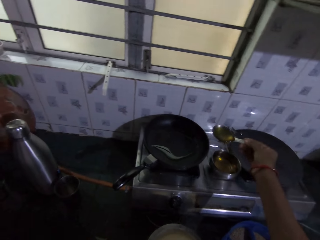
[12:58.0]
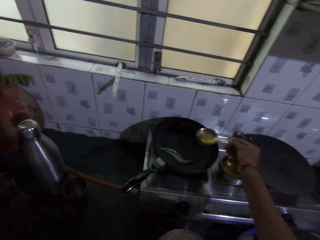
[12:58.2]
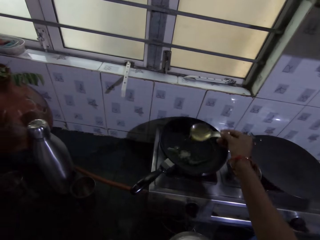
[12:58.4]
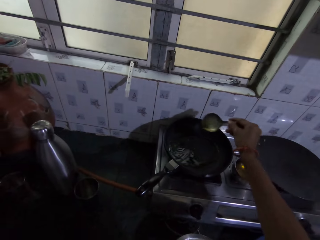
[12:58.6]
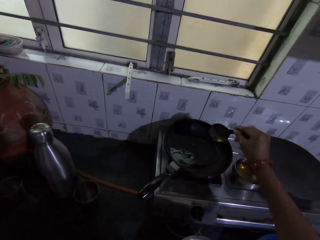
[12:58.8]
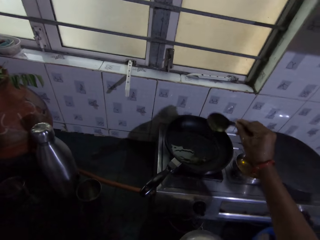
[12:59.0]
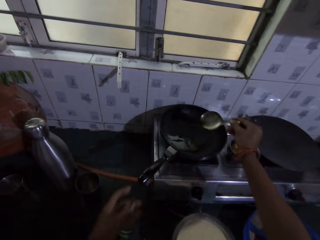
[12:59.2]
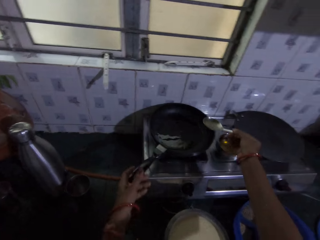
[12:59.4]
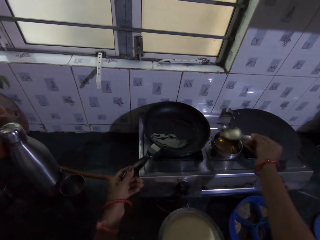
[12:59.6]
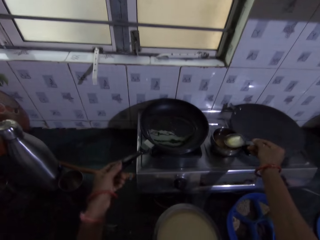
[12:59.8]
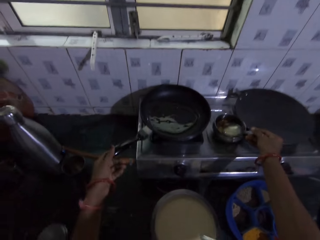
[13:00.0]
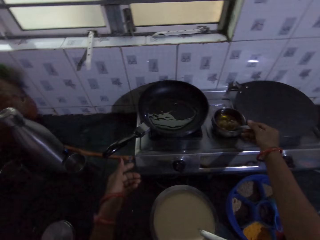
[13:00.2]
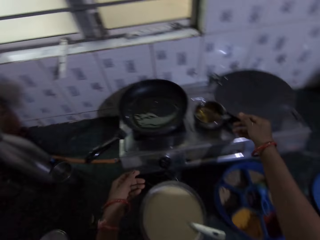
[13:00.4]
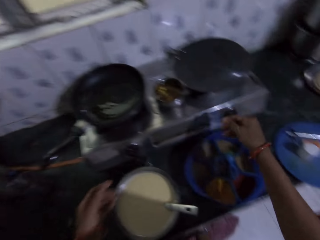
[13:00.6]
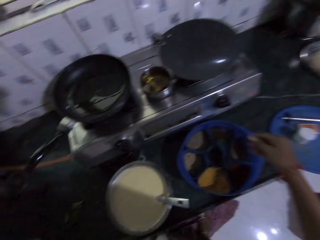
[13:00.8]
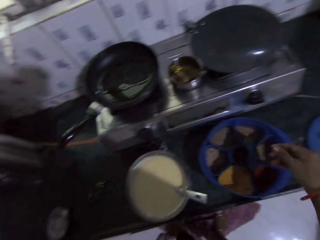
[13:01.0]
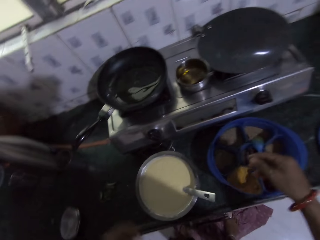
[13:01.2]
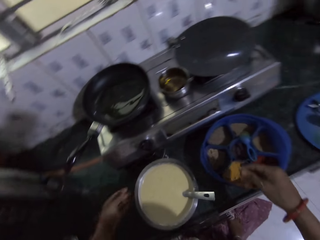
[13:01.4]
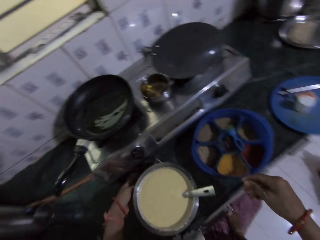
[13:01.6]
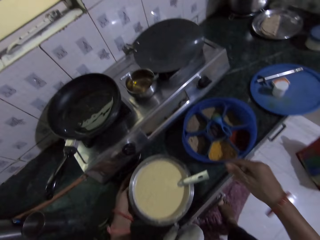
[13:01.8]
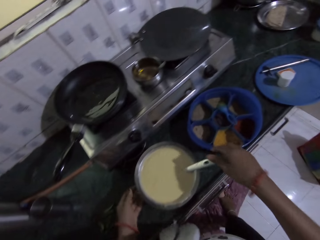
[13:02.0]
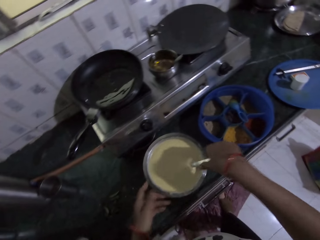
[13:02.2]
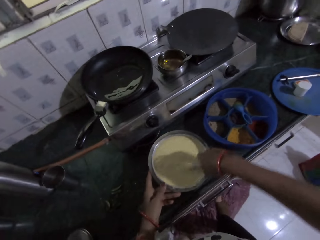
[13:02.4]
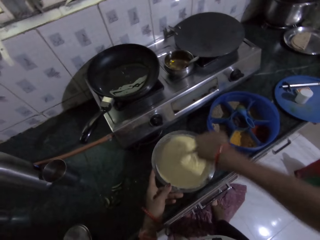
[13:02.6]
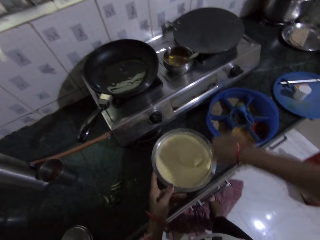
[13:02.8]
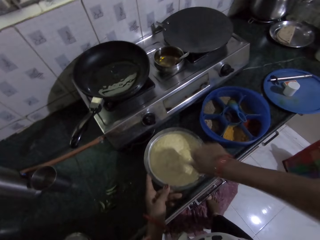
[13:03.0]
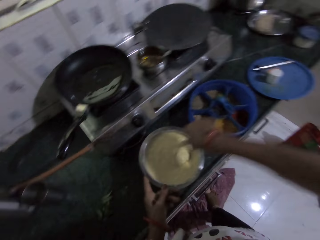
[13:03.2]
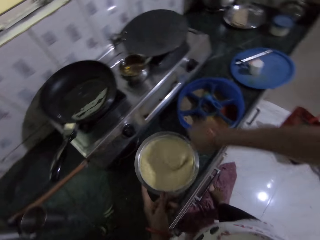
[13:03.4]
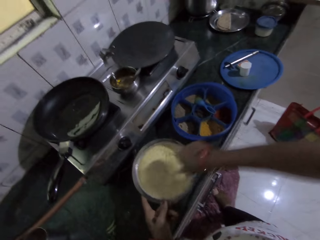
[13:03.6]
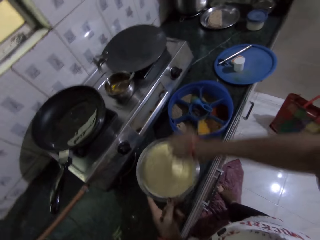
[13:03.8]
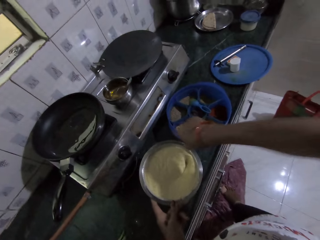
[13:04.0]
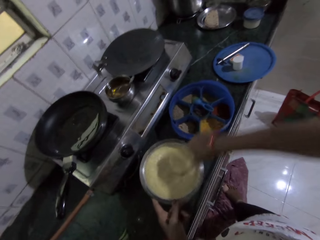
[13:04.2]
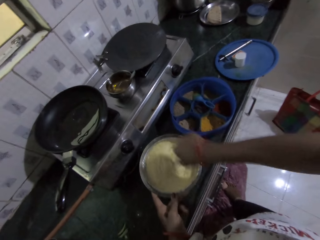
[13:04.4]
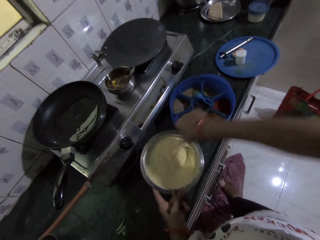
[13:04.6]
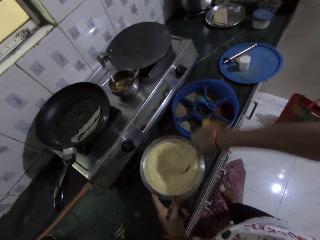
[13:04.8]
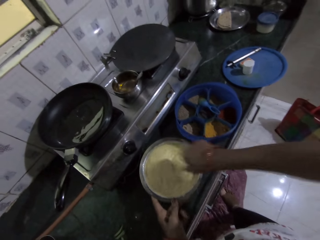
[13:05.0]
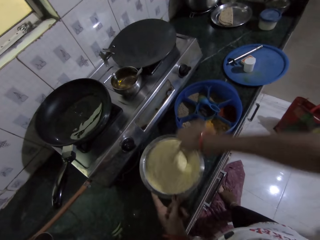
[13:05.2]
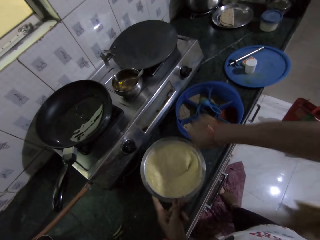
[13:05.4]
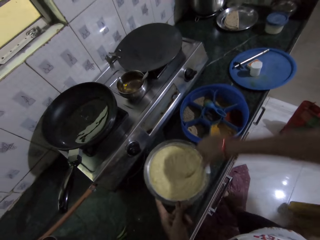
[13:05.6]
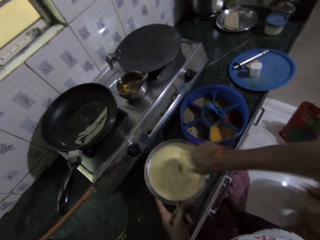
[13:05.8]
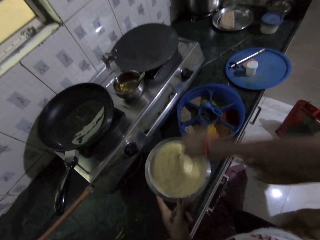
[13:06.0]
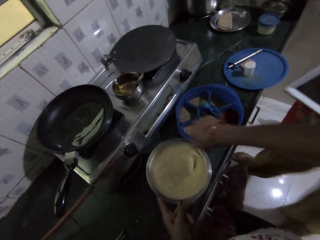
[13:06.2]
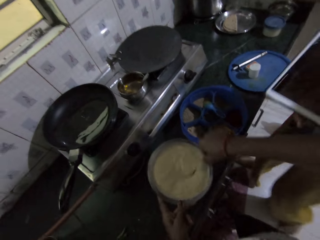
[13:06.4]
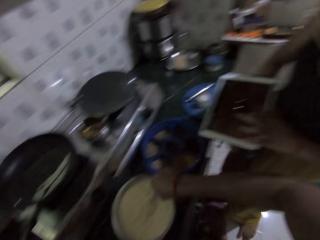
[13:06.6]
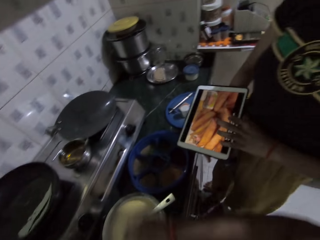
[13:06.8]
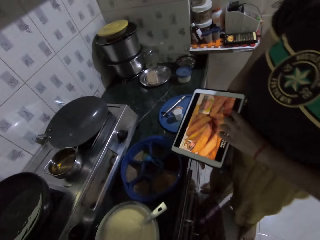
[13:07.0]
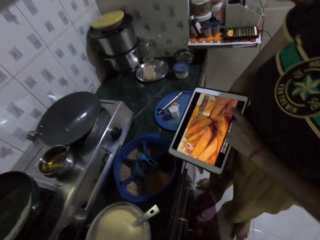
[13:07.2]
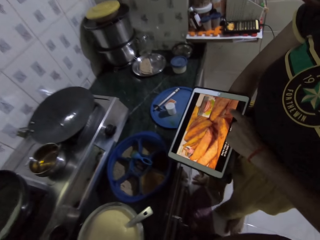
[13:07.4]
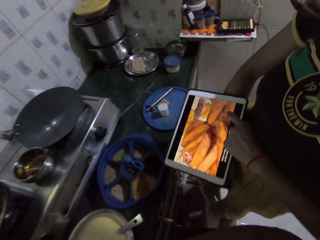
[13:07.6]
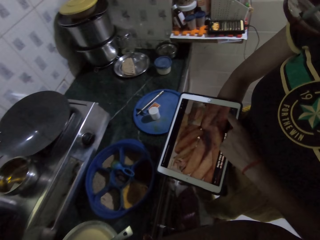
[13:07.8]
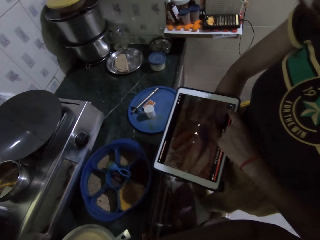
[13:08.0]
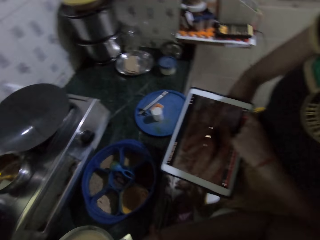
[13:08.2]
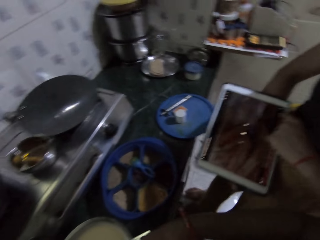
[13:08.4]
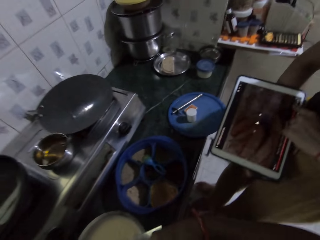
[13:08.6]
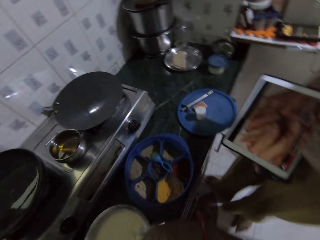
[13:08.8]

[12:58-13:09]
The camera wearer pours cooking oil on the frying pan. She adjusts the frying pan on the burner with her left hand. She places the spoon in the stainless plate with her right hand. She moves a metal holder on the countertop with her left hand. She stirs the dough in the stainless bowl with the spoon in her right hand. She holds the stainless bowl on the countertop with her left hand. She talks with a woman. She laughs in the room. She interacts with the woman. The woman operates a tablet in her right hand with her left hand. The camera wearer releases the spoon.

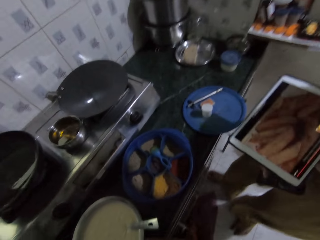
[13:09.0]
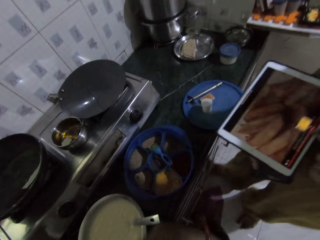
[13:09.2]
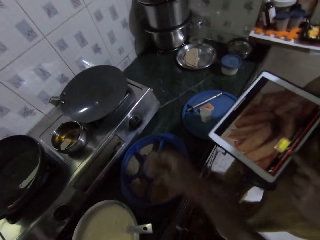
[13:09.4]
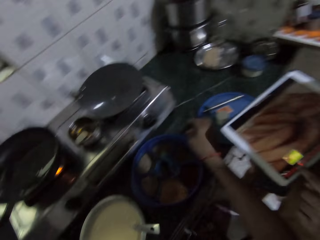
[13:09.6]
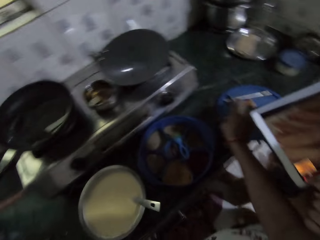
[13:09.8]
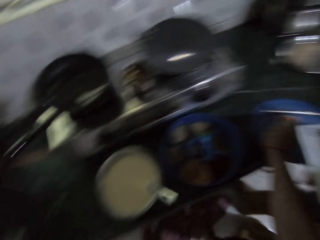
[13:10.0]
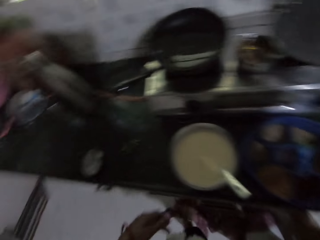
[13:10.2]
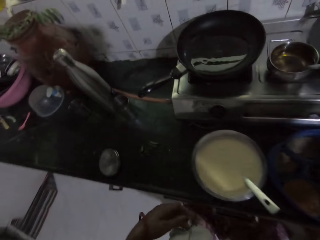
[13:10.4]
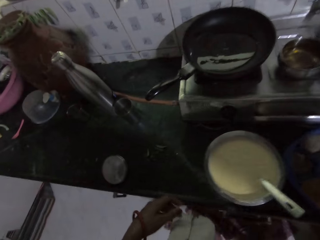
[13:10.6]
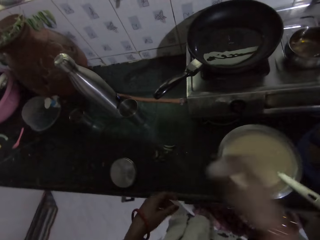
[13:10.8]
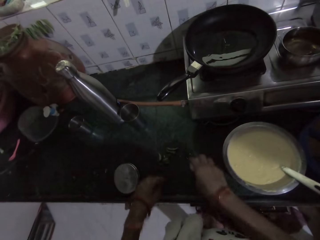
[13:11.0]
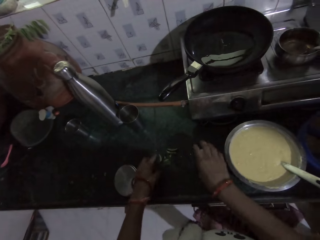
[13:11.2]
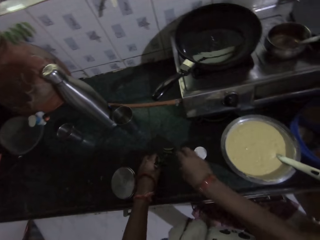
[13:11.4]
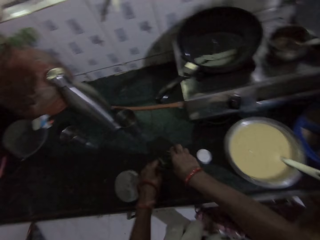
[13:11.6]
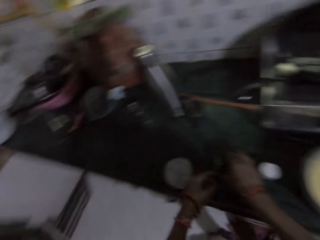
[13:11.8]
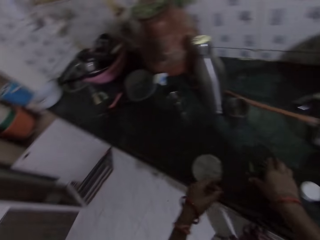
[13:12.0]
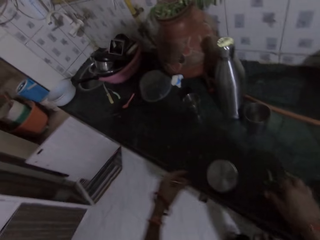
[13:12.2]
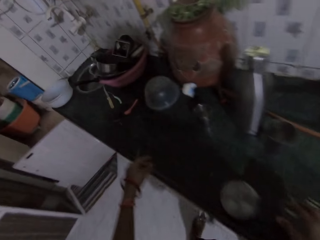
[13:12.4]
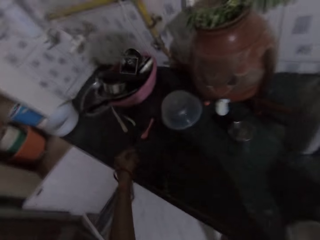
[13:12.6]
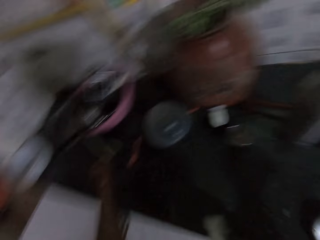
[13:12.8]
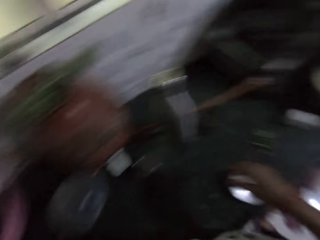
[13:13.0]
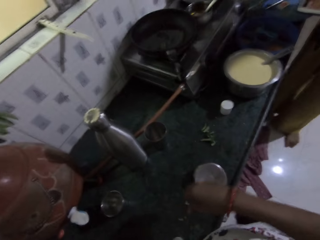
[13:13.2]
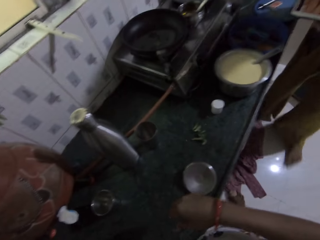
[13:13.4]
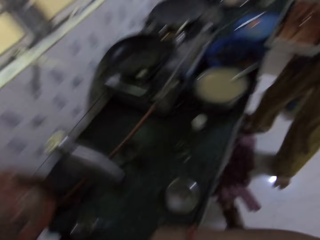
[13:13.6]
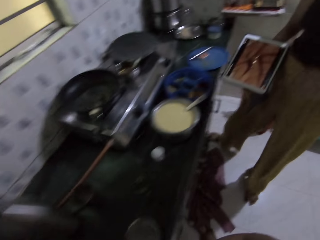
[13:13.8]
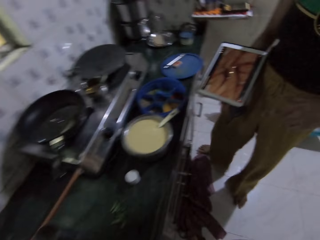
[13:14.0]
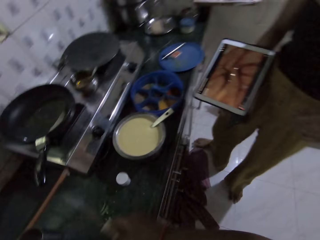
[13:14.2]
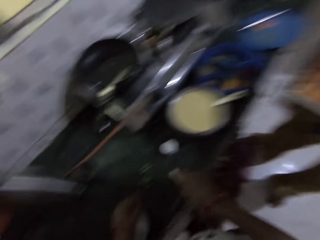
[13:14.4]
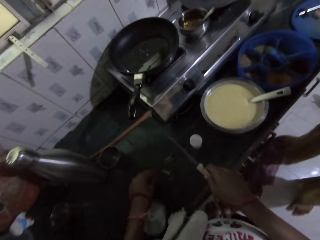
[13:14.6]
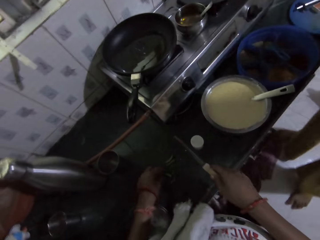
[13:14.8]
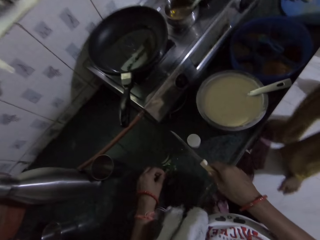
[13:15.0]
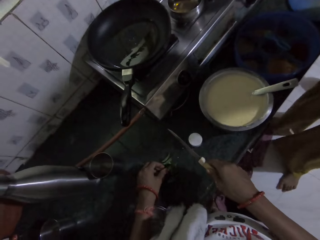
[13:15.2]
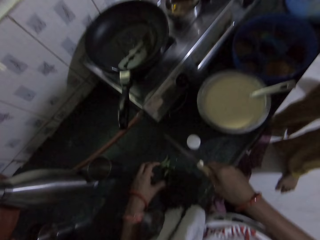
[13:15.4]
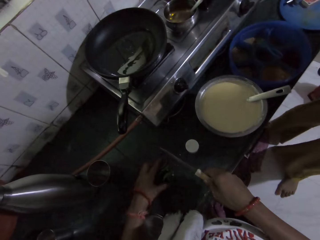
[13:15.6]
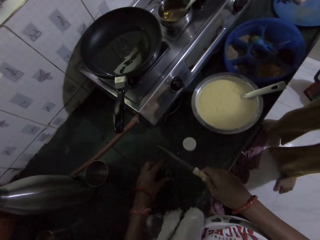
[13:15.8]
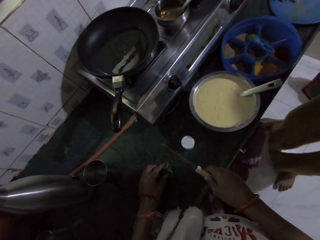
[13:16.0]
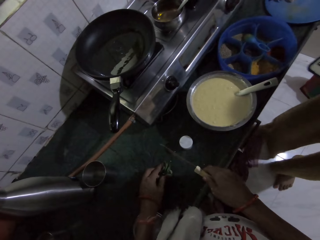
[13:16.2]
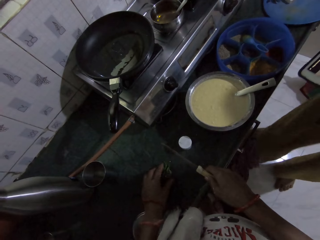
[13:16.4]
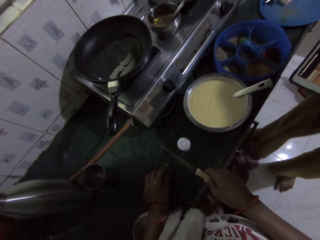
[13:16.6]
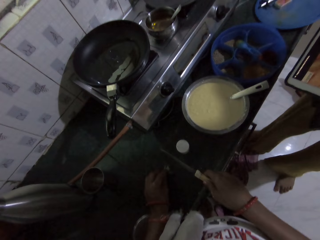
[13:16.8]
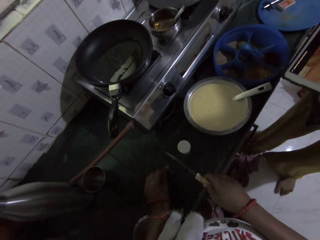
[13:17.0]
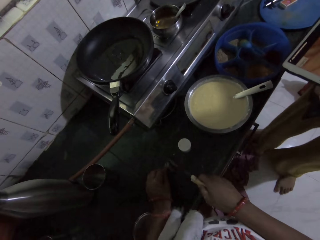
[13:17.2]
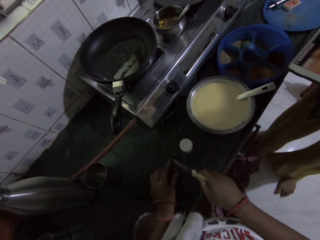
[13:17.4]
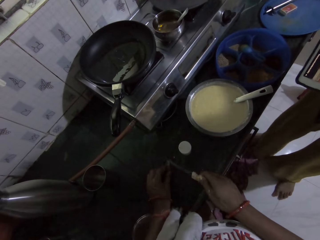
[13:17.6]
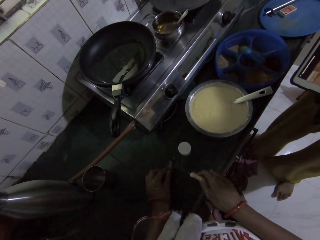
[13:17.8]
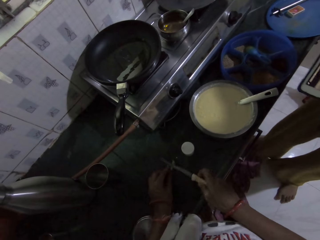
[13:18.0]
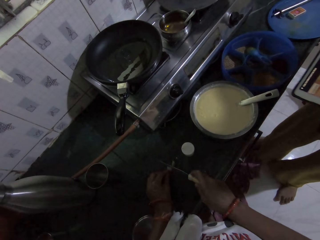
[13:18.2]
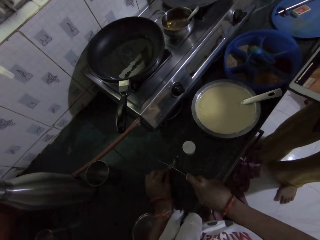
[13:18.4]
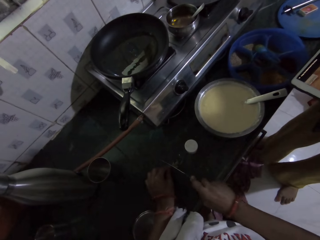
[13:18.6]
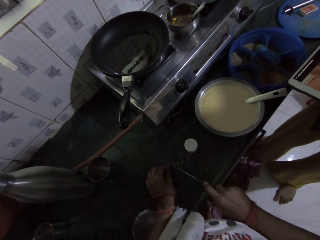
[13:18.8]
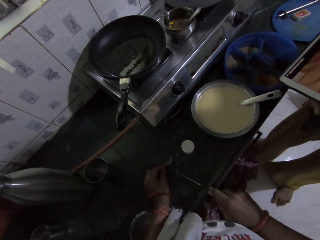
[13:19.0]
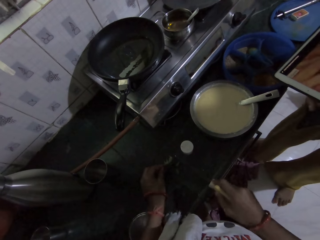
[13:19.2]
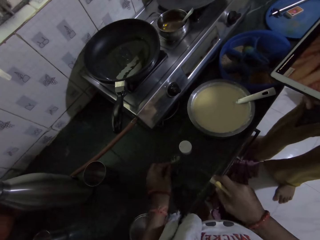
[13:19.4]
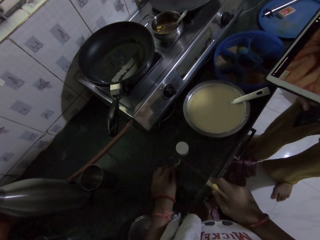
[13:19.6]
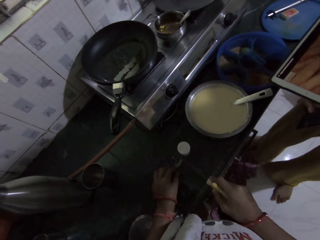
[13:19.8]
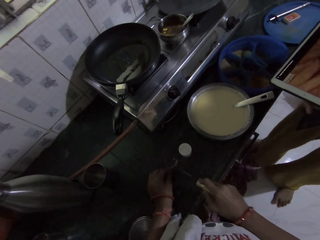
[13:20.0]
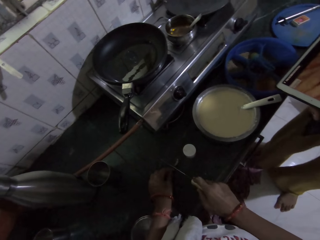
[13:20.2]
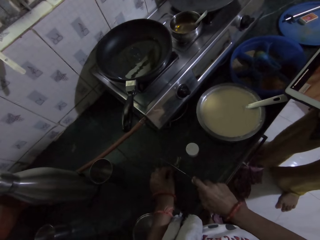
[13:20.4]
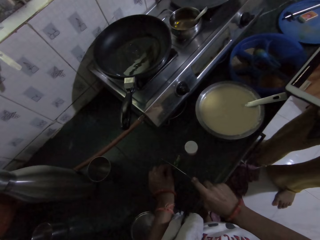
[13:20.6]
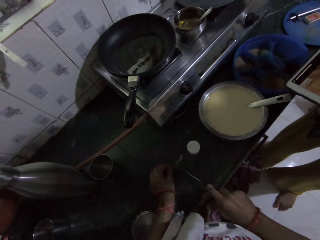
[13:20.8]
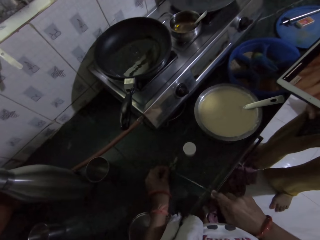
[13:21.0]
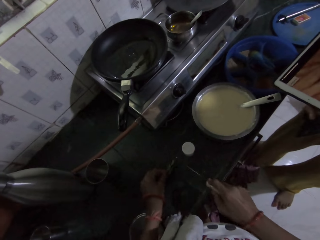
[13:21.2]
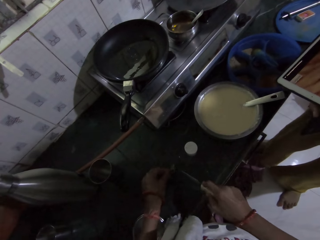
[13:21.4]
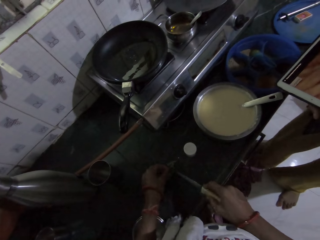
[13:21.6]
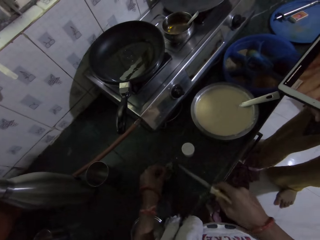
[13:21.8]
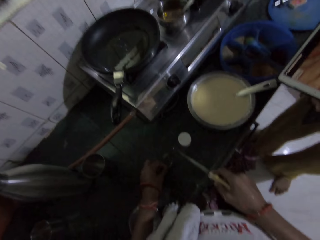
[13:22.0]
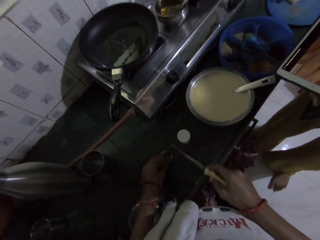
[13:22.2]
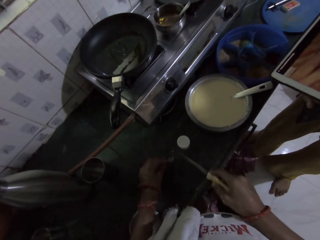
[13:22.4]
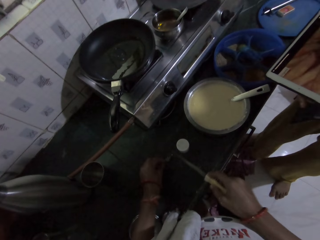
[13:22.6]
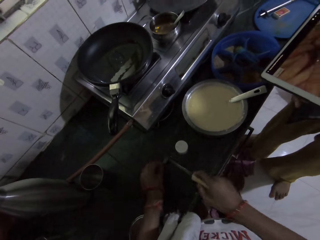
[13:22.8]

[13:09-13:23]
The camera wearer talks with a person. She picks something from the countertop. She places a container on the countertop with her right hand. She walks in the room. She turns around. She gathers the leaves on the countertop with her left hand. She holds a knife. She arranges the pepper. She cuts the leaves or peppers on the countertop with the knife in her right hand.
